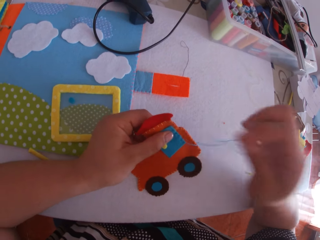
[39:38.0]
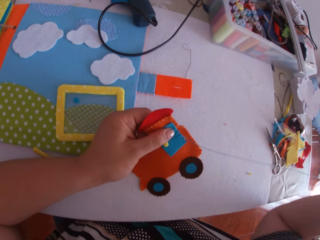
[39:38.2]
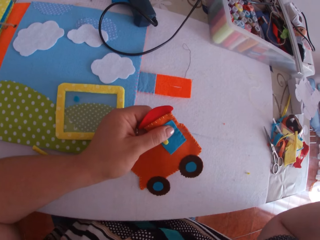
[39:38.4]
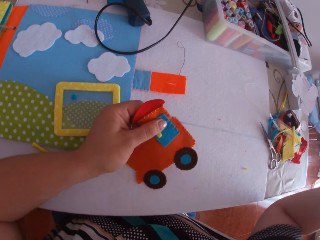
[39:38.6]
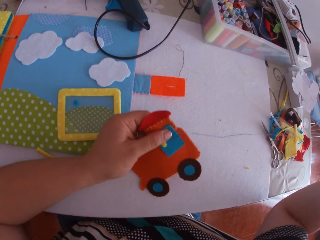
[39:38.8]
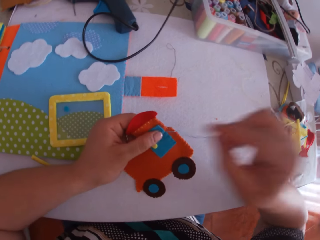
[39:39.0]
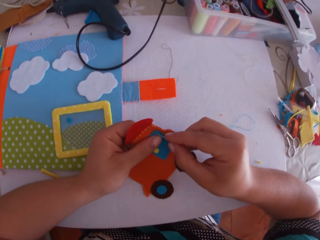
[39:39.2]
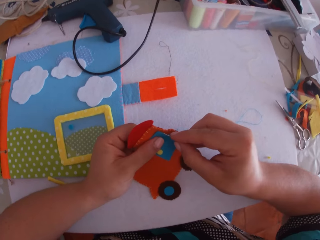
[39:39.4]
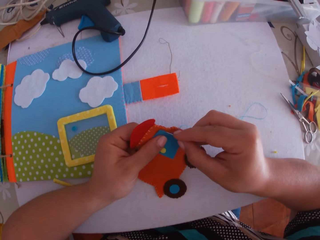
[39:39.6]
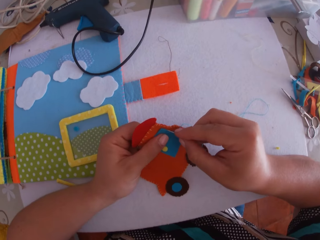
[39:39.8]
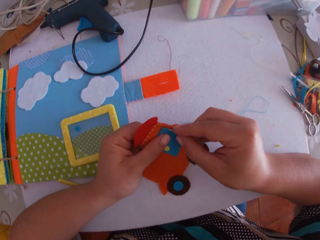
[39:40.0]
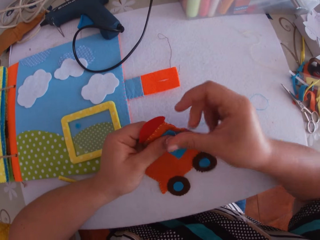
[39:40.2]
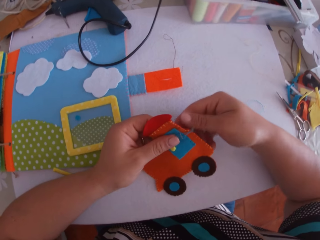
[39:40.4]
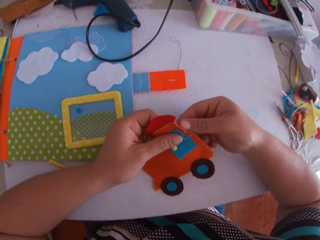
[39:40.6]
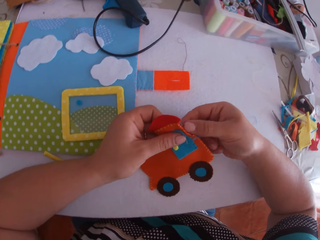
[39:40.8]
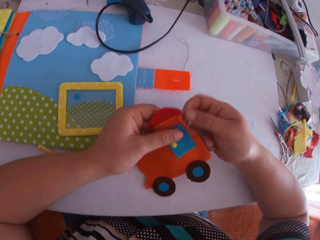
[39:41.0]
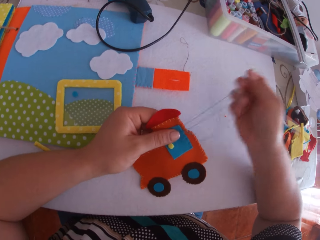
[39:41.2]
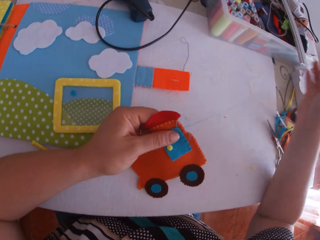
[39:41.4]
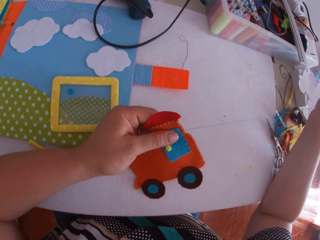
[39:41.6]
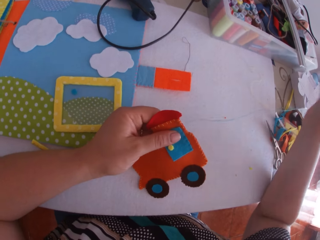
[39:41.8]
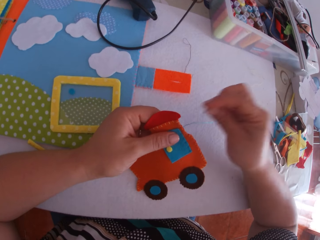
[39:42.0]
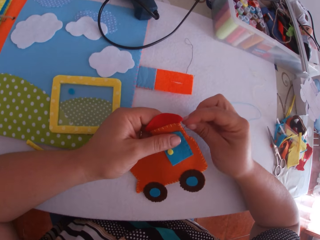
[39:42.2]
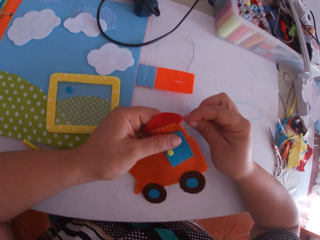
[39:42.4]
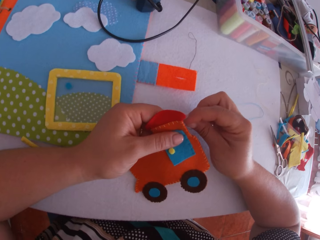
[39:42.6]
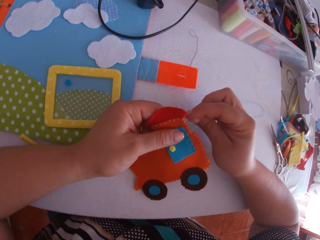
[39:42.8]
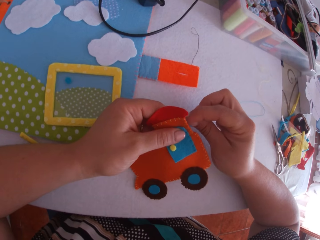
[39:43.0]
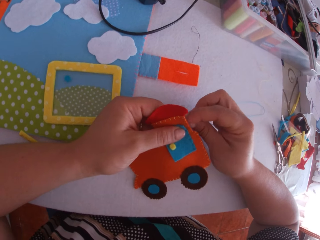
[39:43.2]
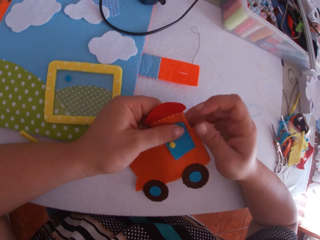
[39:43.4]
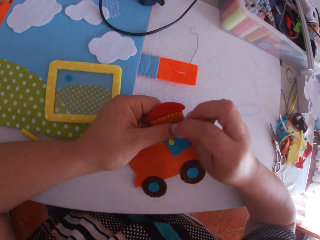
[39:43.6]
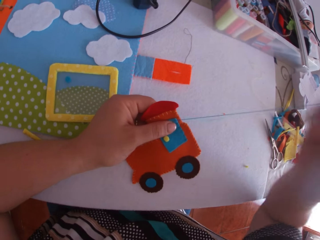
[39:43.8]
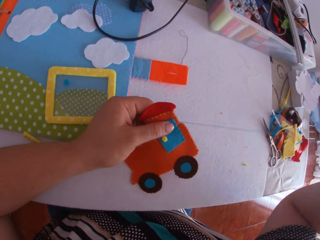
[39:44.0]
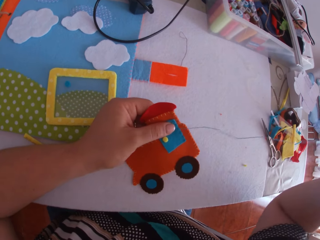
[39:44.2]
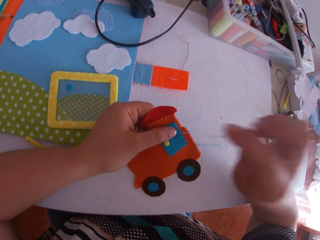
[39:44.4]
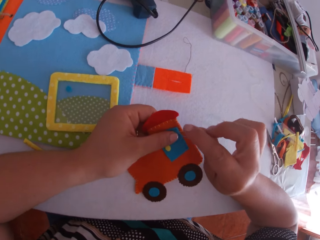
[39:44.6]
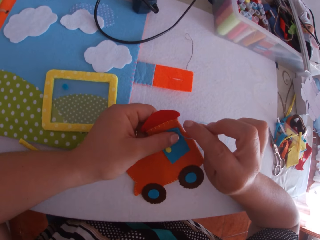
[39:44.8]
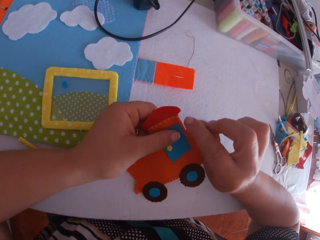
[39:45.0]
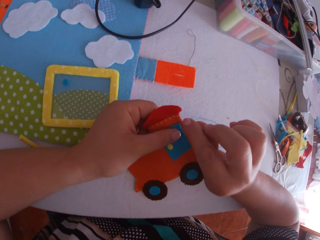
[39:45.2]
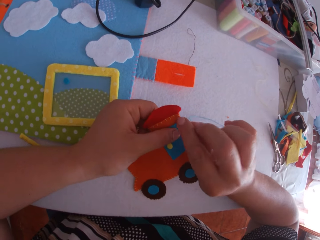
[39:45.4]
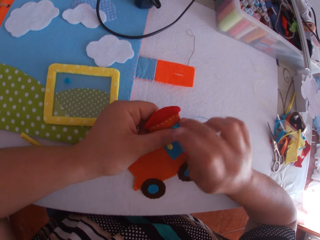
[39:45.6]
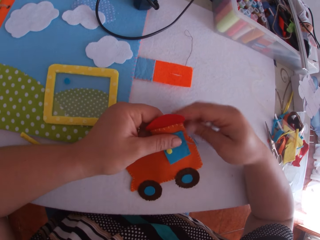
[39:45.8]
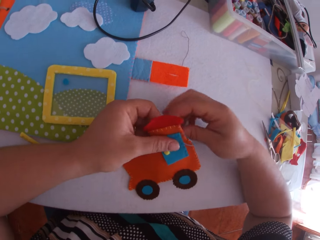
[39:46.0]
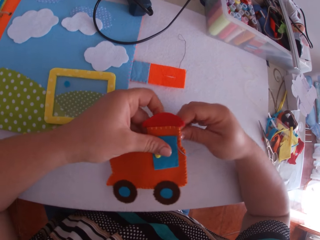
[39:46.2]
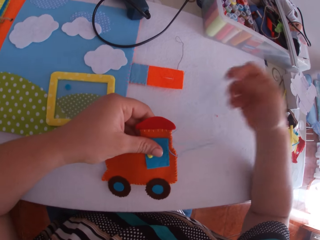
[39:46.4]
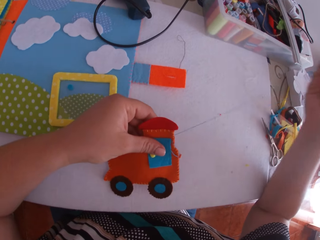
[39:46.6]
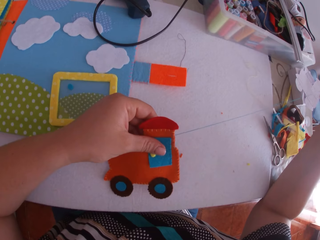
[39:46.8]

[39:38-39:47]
The camera wearer pulls the thread. They sew a craft cloth on the craft toy with a needle. They pull the thread. They sew the craft cloth on the craft toy with the needle. They pull the thread. They sew the craft cloth on the craft toy with the needle. They pull the thread.

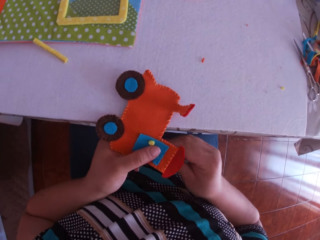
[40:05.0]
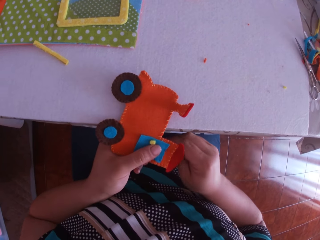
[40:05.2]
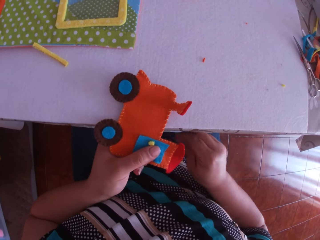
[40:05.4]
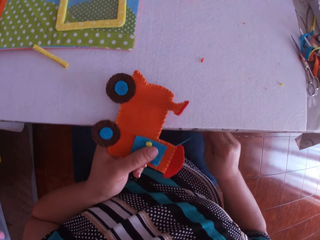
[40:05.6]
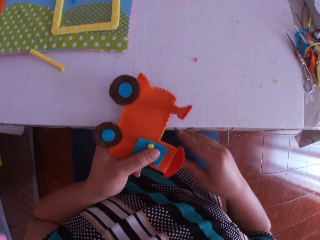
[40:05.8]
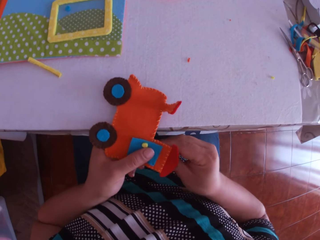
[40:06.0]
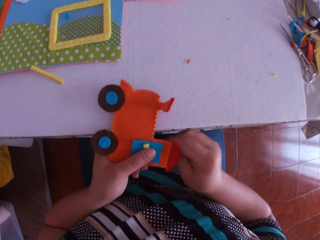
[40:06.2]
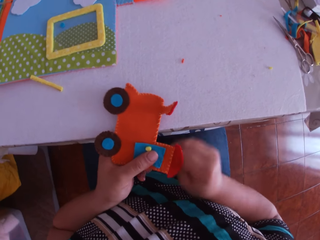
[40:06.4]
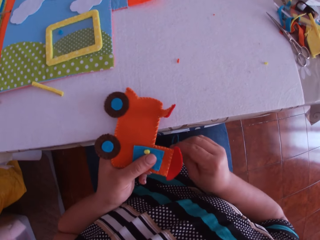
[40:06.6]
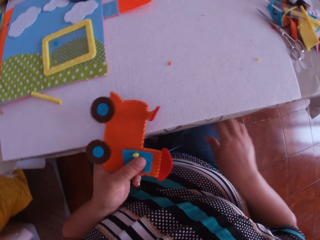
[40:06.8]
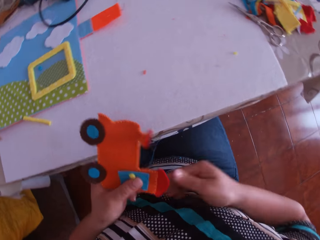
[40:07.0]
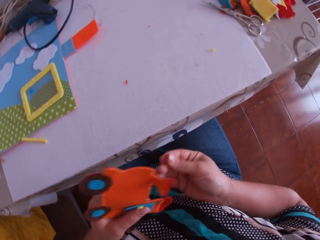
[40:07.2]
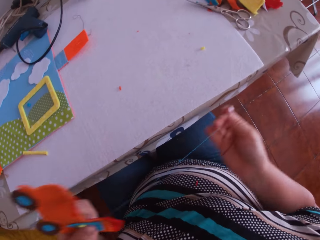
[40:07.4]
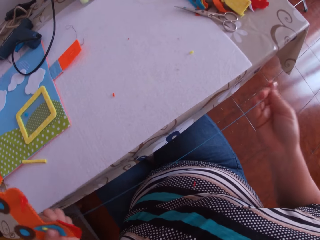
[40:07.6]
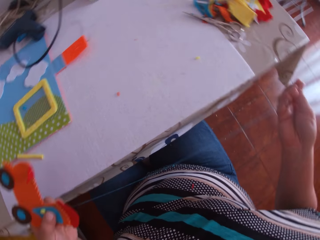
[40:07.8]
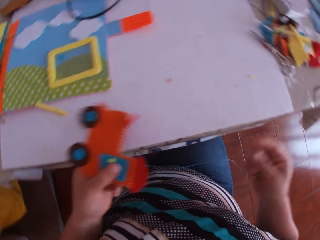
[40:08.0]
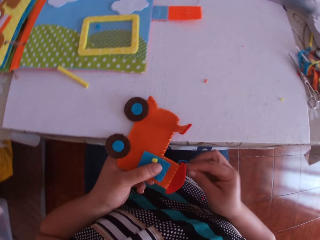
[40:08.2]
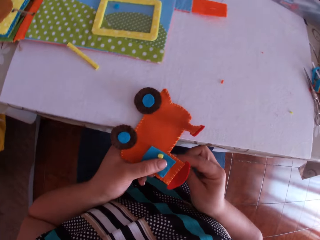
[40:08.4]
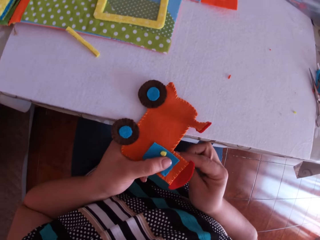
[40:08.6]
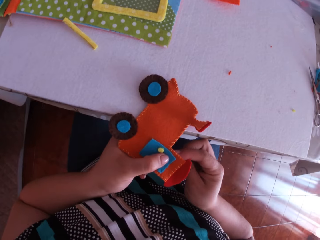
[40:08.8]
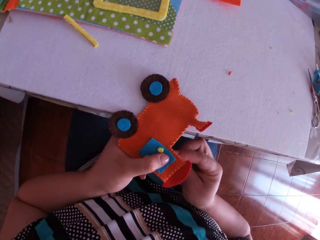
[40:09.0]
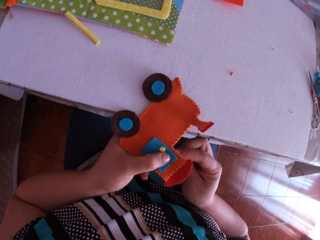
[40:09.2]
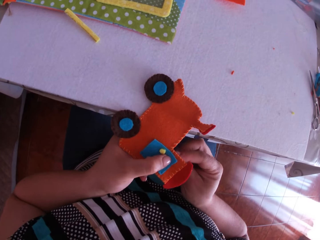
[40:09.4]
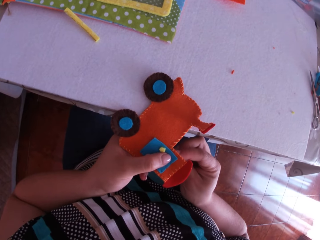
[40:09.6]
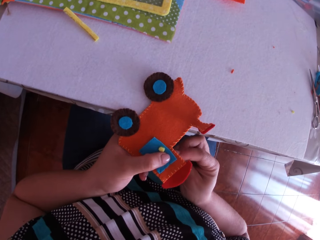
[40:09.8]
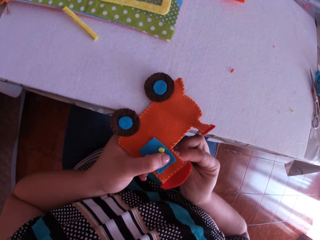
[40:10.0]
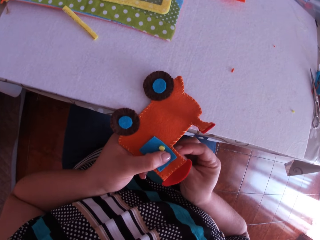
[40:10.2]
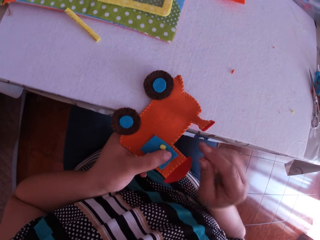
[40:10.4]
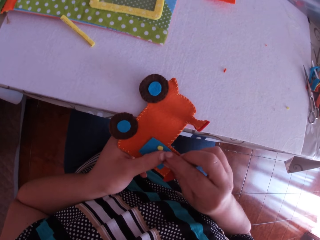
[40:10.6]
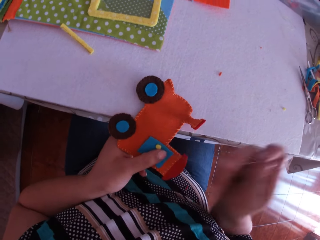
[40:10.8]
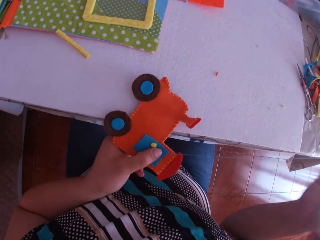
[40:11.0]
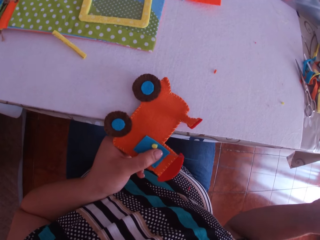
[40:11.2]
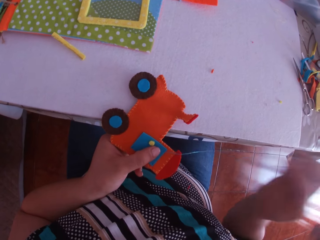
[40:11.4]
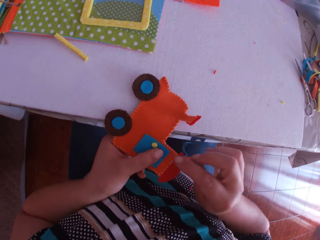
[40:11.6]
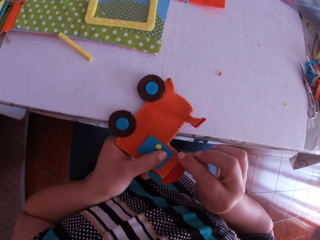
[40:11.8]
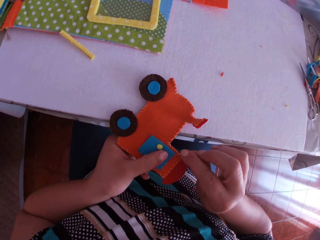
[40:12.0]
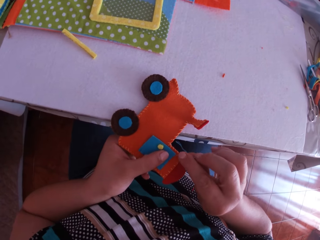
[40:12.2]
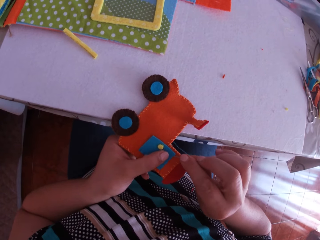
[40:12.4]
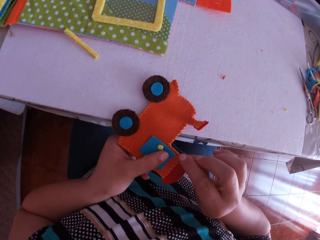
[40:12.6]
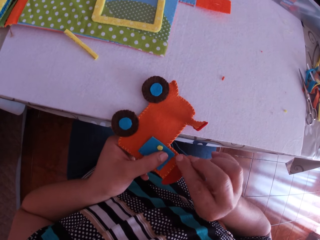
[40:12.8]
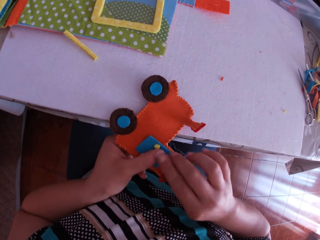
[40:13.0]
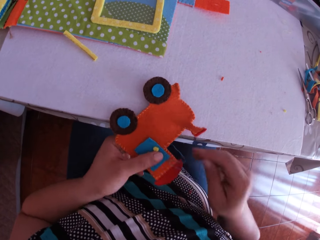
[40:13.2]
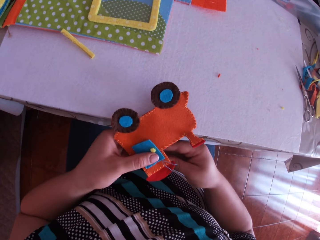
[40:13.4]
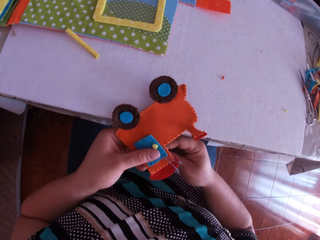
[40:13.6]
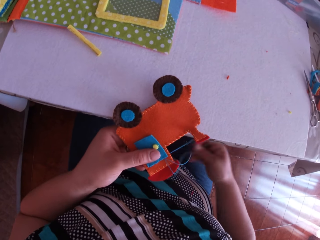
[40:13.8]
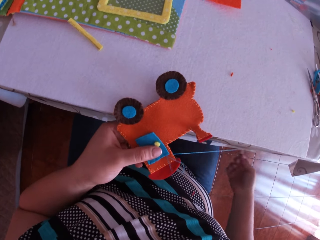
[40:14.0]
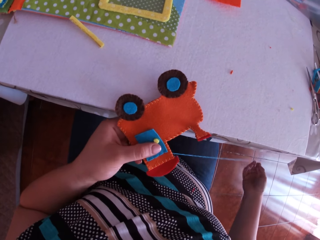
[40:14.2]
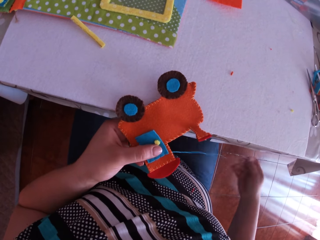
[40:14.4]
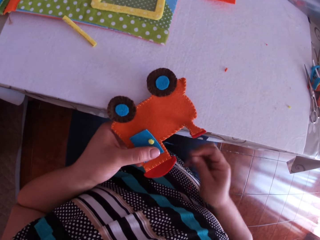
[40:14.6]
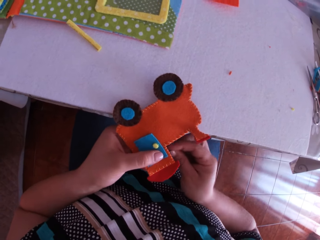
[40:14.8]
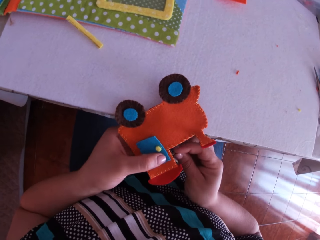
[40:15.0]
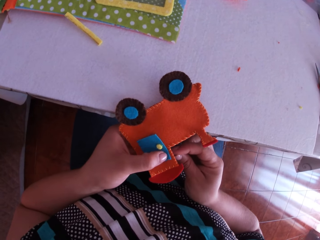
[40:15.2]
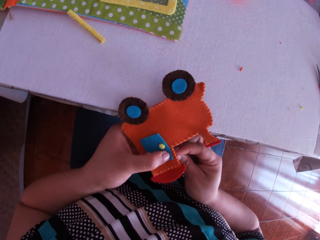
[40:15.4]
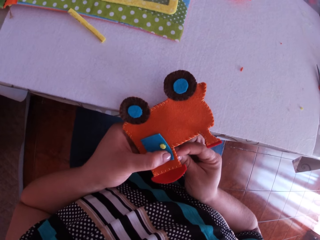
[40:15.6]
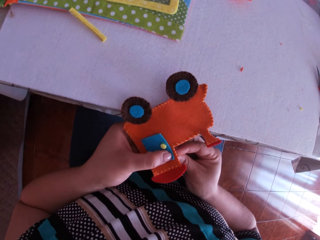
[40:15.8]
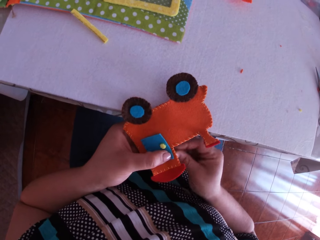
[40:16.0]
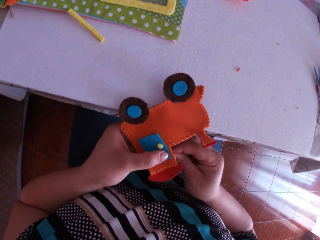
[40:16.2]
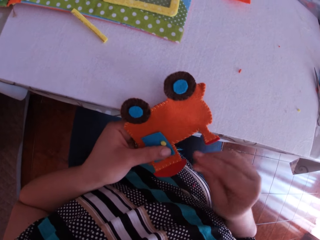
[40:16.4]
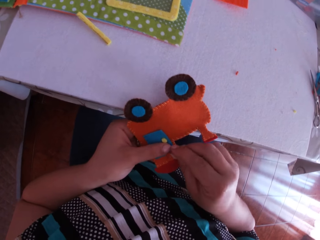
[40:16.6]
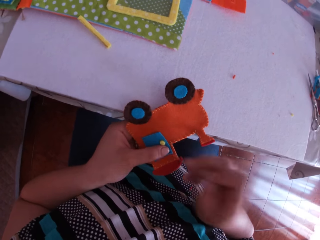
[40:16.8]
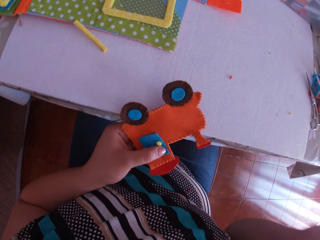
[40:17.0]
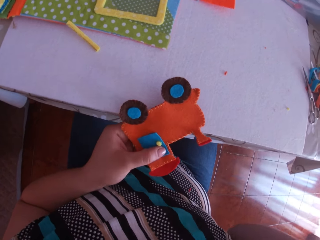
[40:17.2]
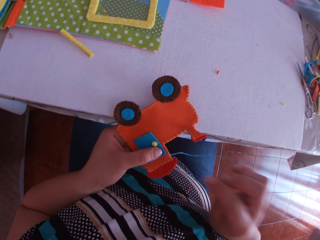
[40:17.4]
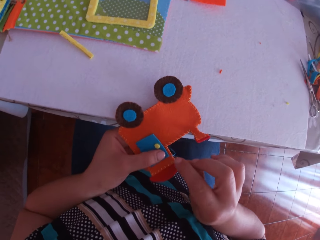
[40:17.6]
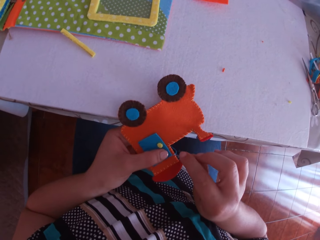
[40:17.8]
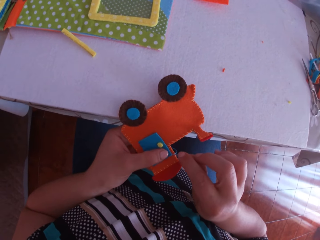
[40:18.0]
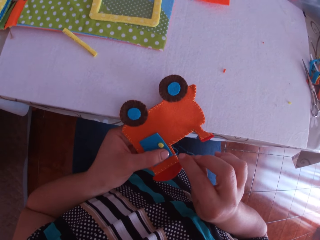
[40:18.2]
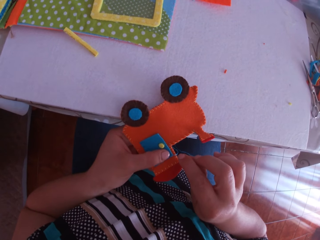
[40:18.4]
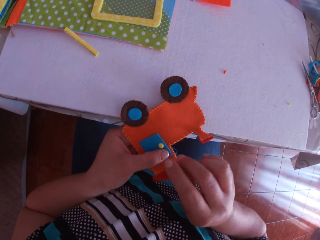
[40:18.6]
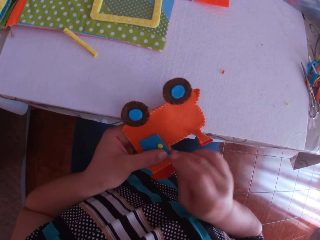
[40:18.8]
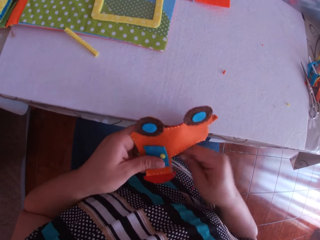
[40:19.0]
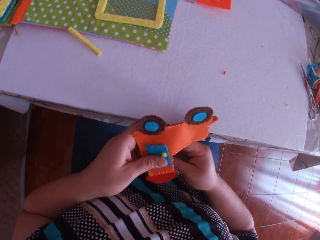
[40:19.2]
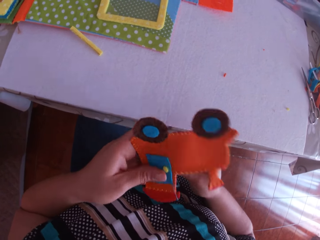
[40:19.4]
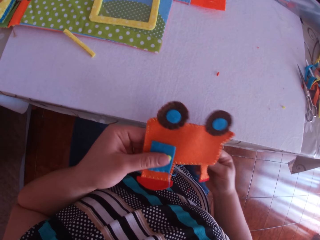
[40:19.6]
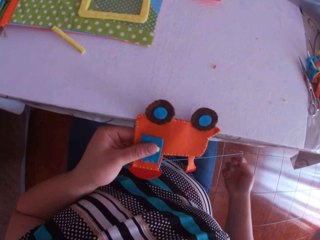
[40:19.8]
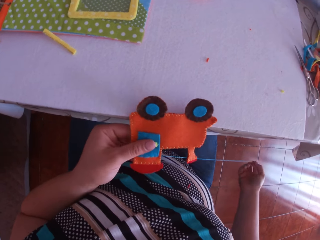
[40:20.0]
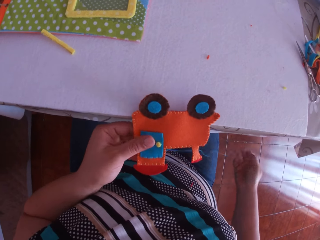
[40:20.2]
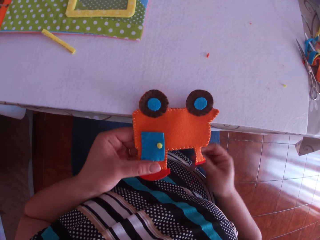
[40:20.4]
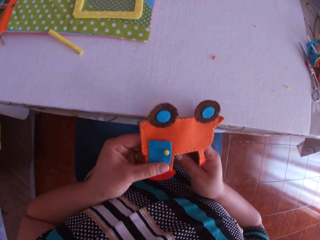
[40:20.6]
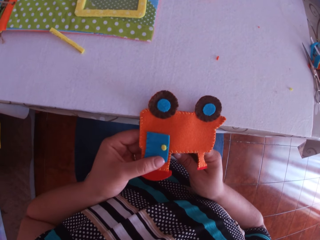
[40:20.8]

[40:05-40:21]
The camera wearer shakes the thread. He pulls the threaded needle with his right hand. He tacks the crafted fabric or craft cloth on the craft toy with the needle in his right hand. He pulls the thread. He sews the craft cloth on the craft toy with the needle. He pulls the thread. He sews the craft cloth on the craft toy with the needle. He pulls the thread. He sews the craft cloth on the craft toy with the needle. He pulls the thread.
